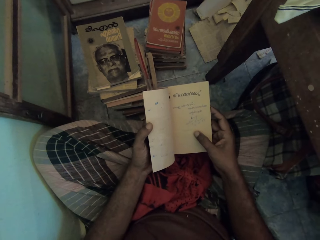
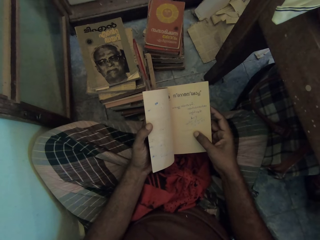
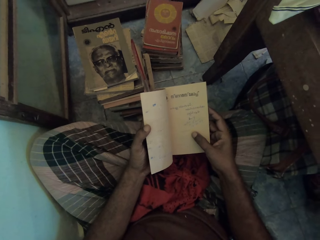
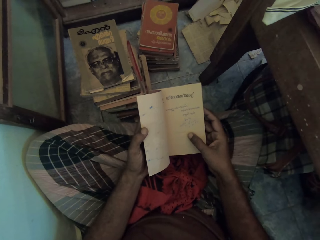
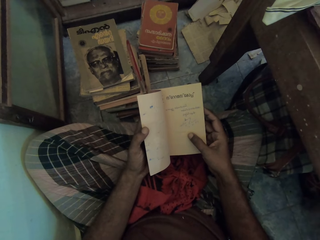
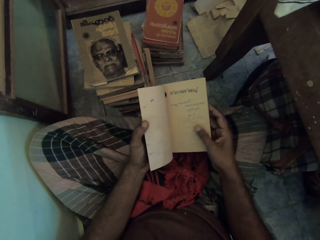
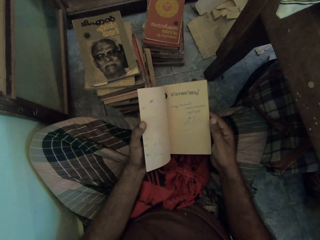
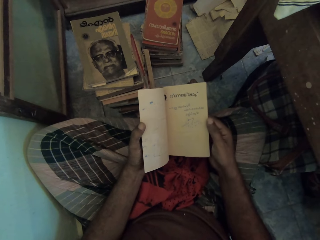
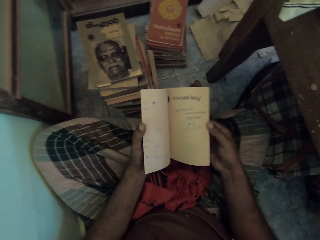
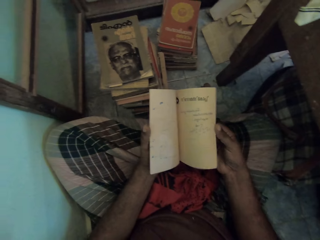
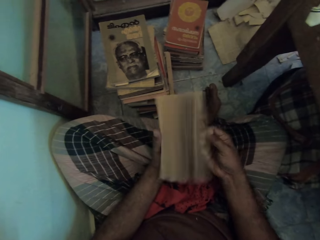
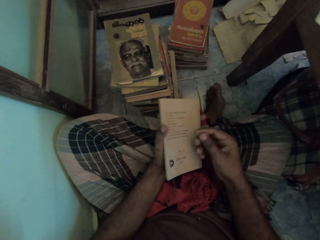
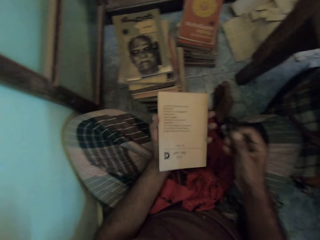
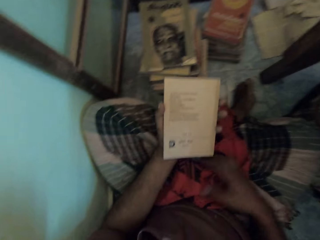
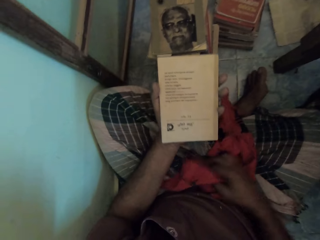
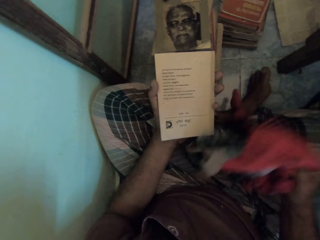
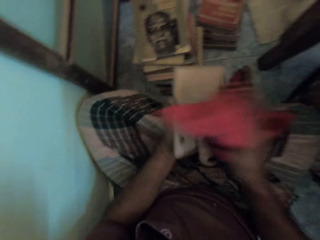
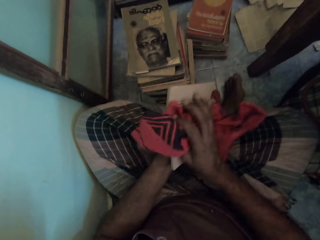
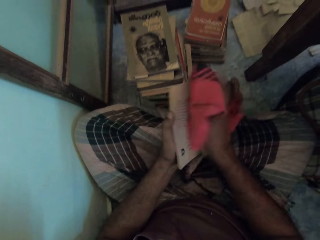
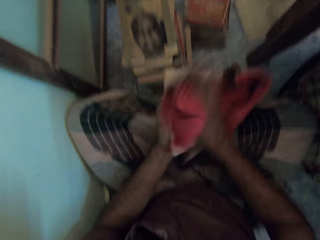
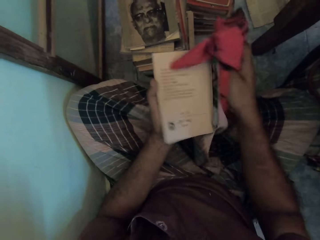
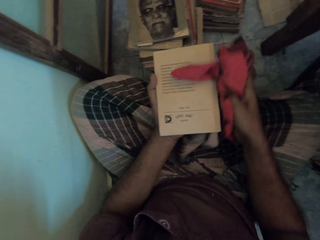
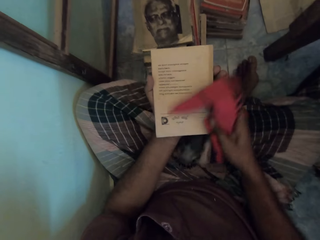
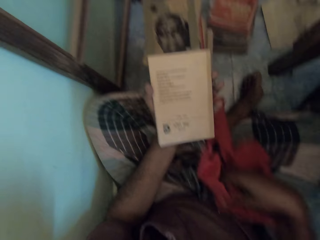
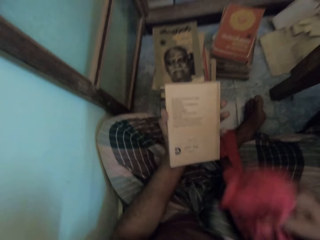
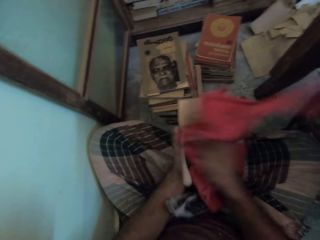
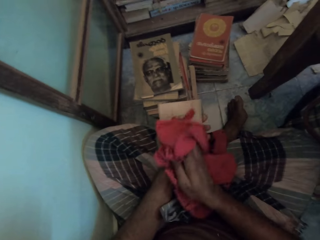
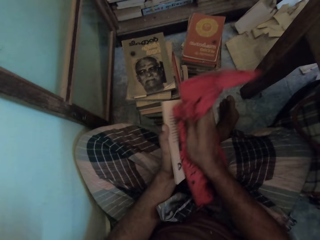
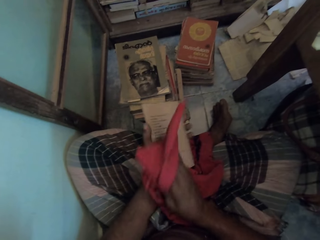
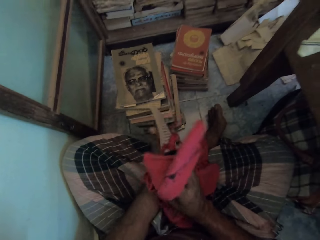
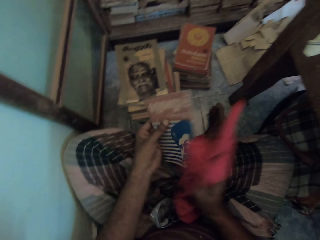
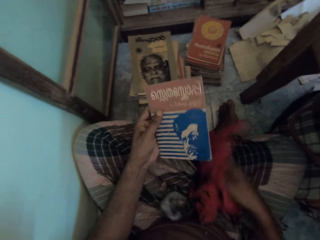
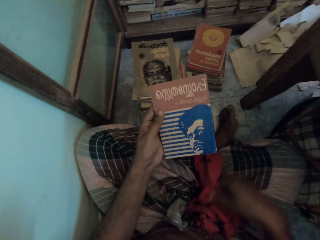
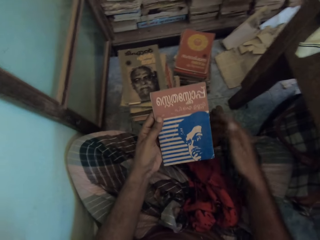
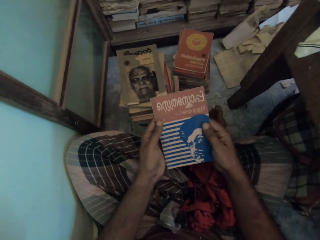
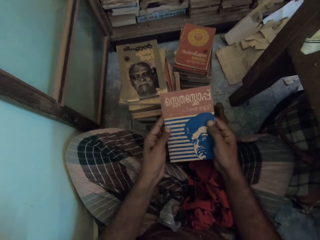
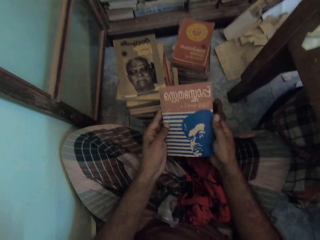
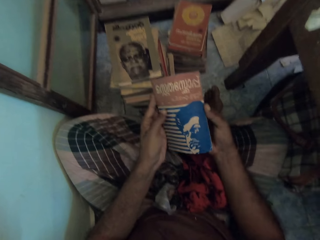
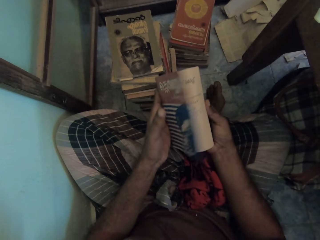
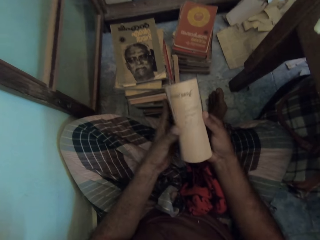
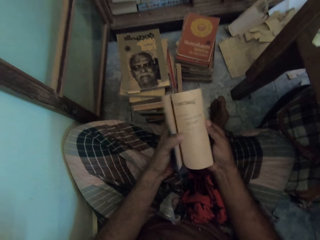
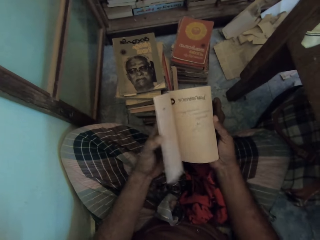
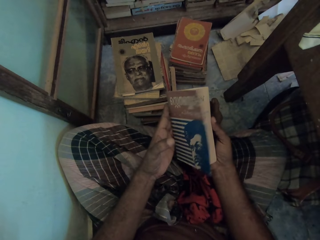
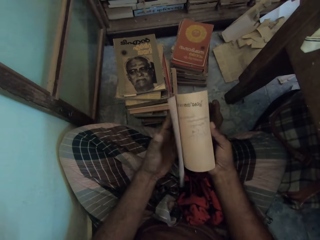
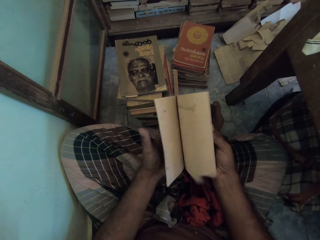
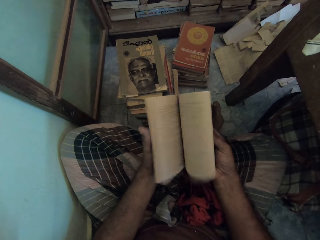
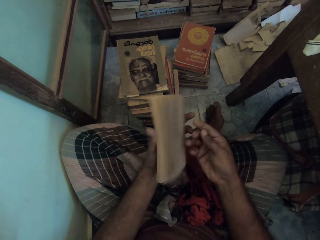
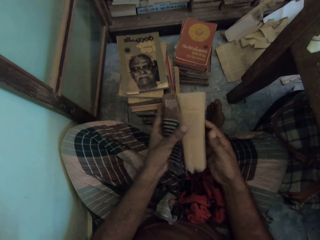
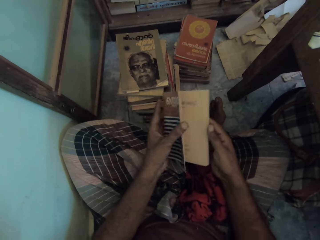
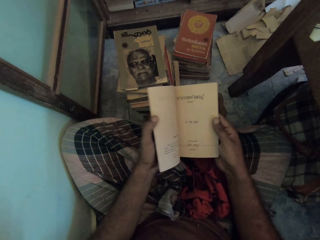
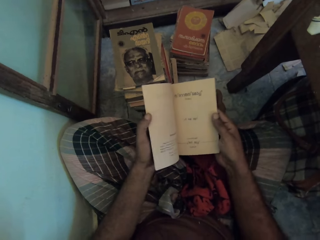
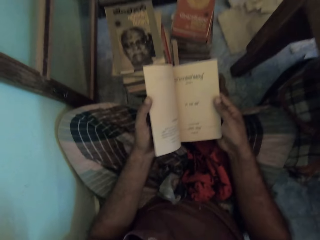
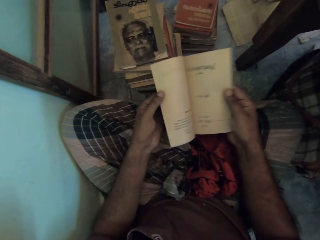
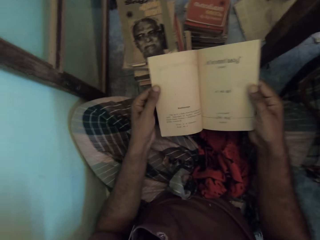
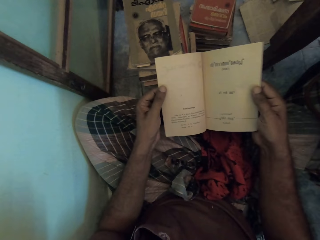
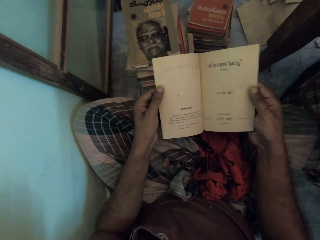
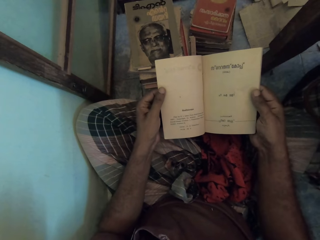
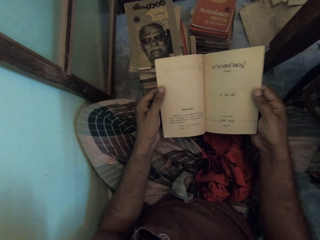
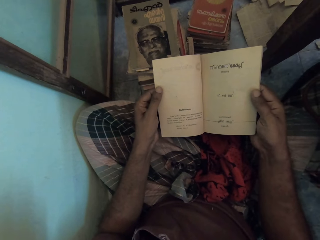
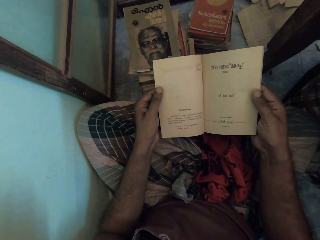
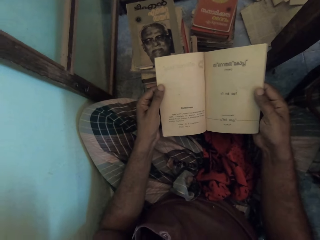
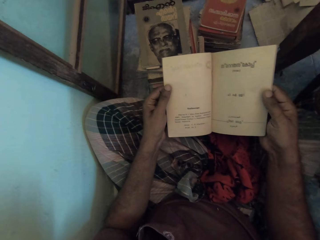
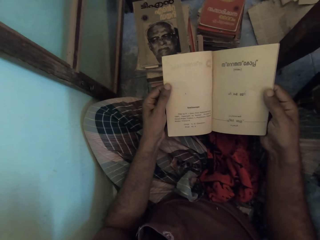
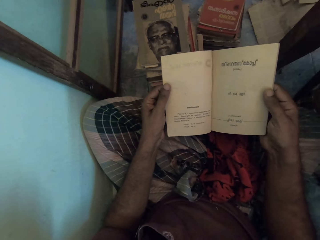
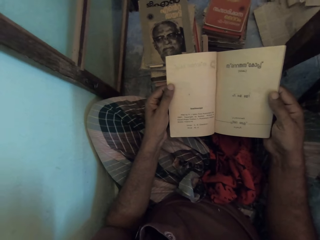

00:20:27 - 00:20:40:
The camera wearer flaps the pages with his right hand. He closes a book. He looks at the book. He picks up the cloth with his right hand. He wipes the book with the towel with his right hand. He puts down the cloth with his right hand. He looks at the book. He flaps the pages with his right hand. He opens the book with his left hand. He looks at the book.

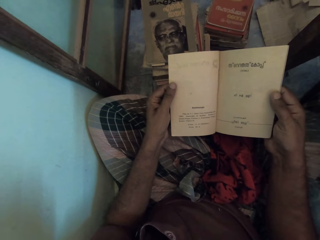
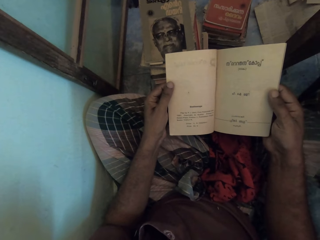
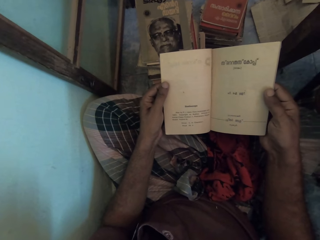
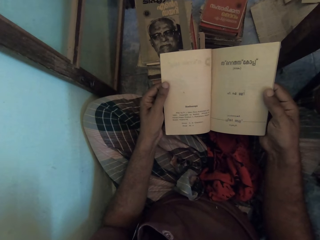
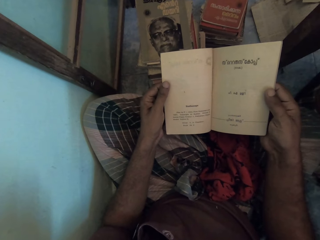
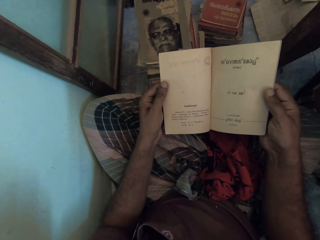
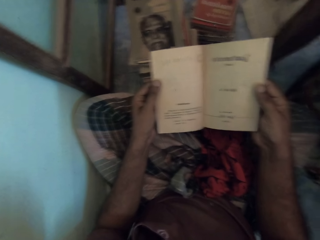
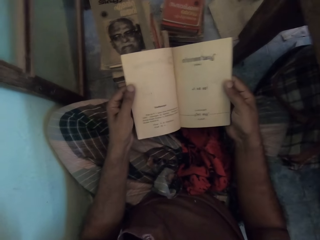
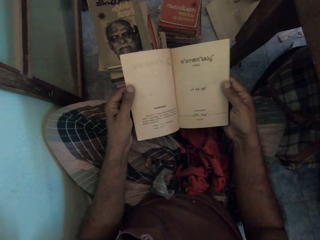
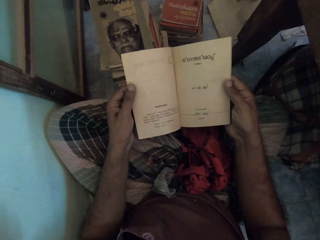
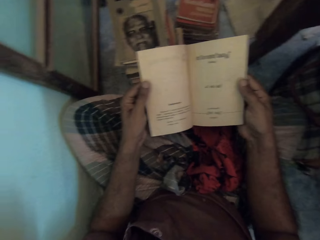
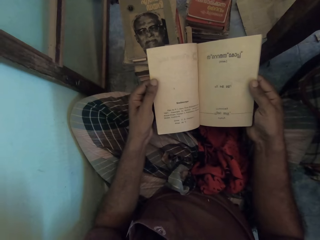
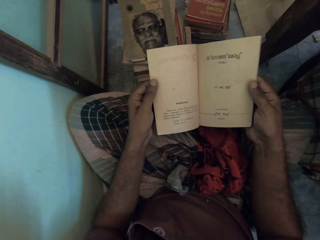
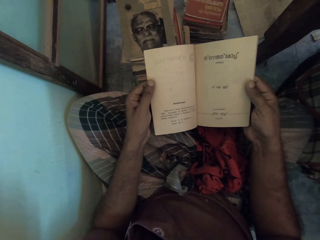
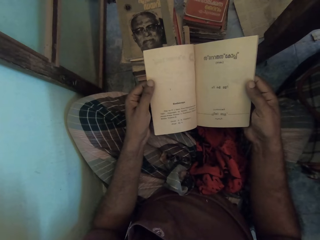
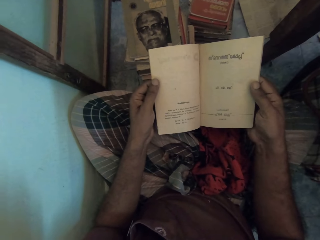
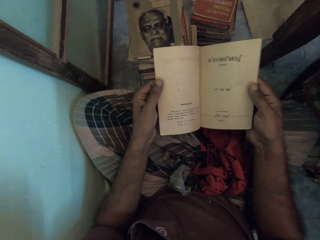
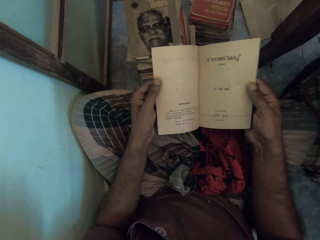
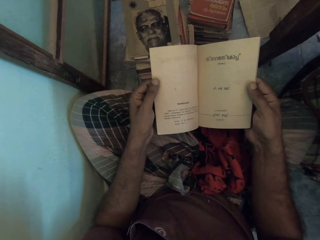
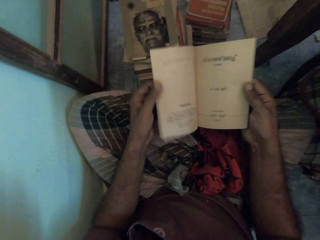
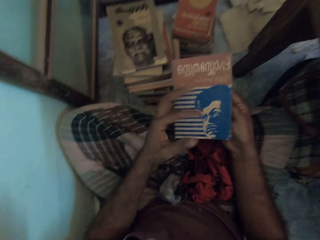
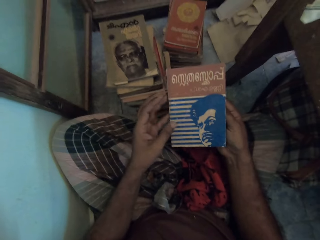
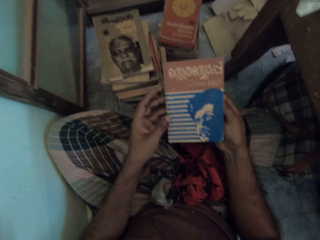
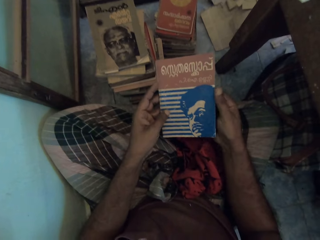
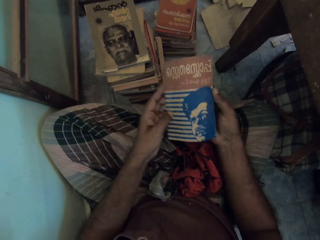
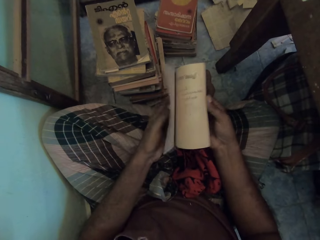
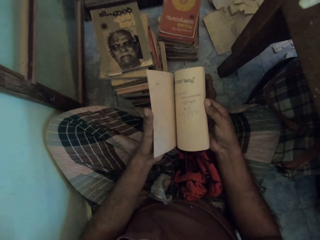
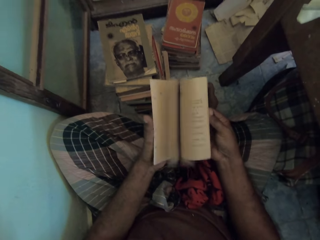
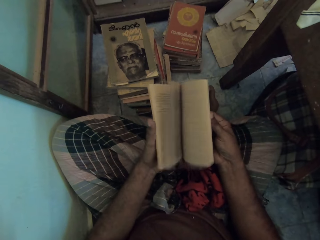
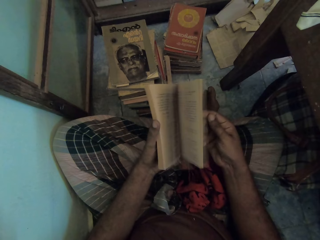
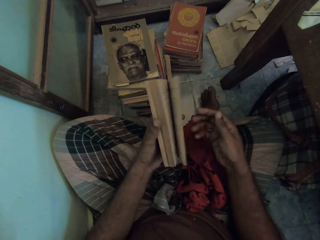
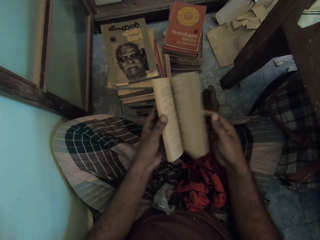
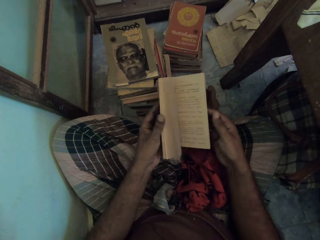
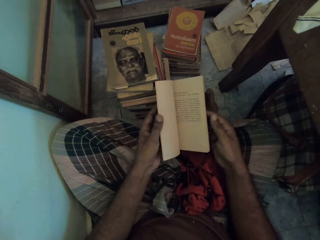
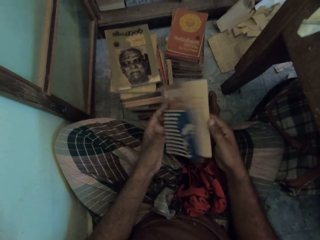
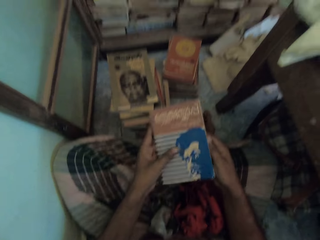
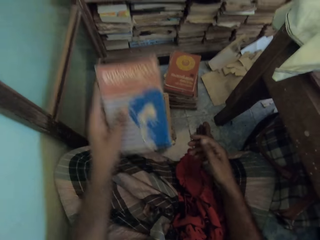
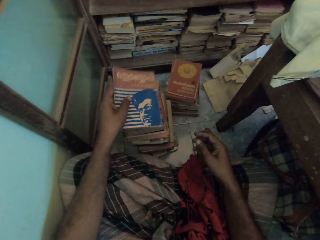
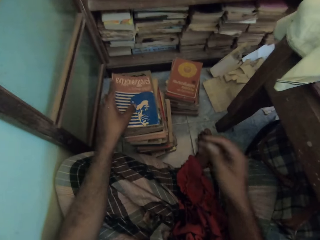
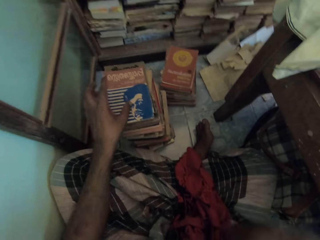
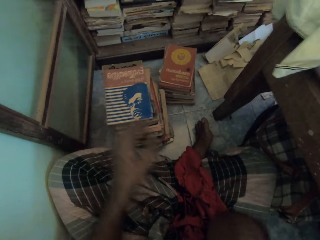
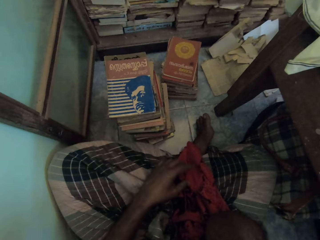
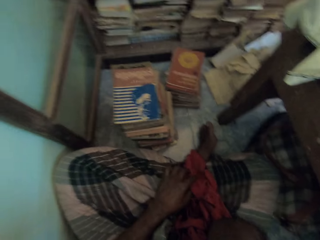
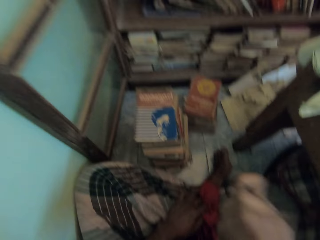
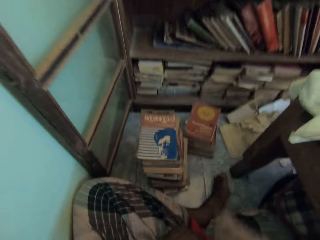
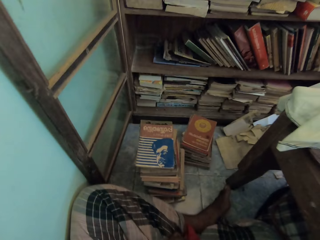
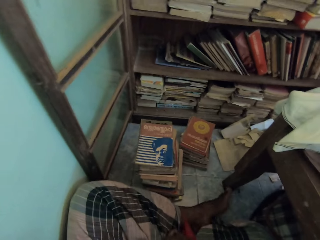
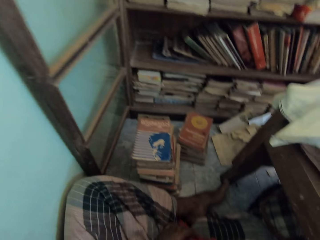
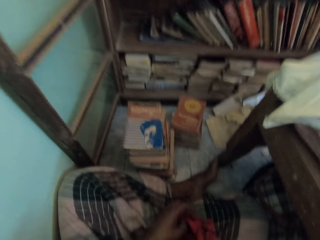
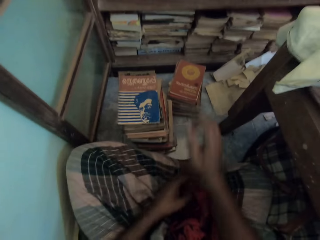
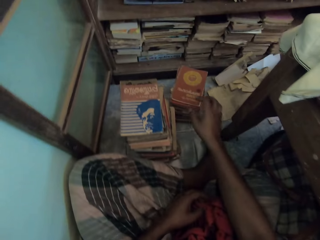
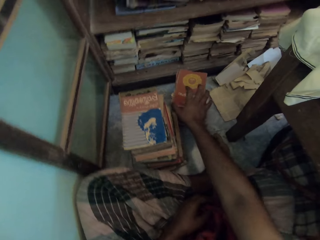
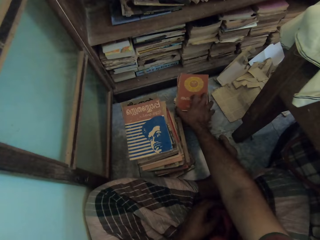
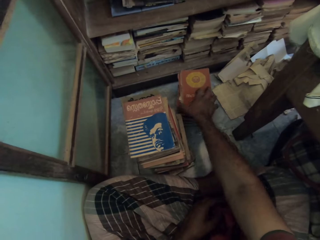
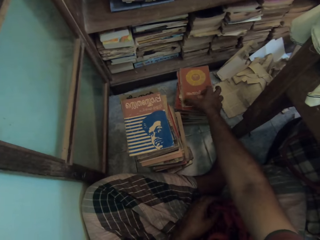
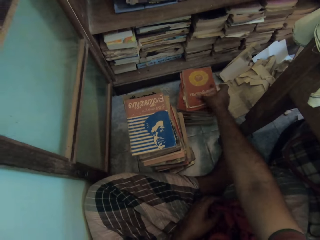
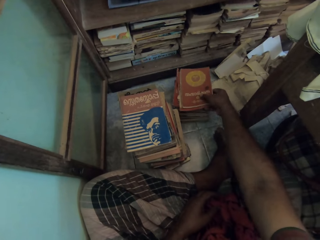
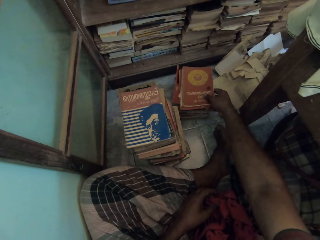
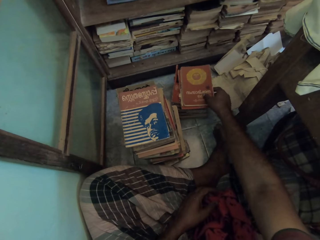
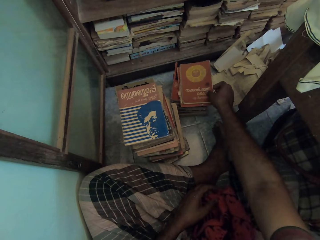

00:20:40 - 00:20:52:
The camera wearer closes the cover of the book with his left hand. He opens the book. He flaps the pages with his right hand. He flaps the pages with his left hand. He holds the book. He puts down the book on top of books with his left hand. He raises his right hand. He touches the cloth with his left hand. He puts down the cloth with his right hand. He holds a piece of cloth. He picks up a book from the floor.
